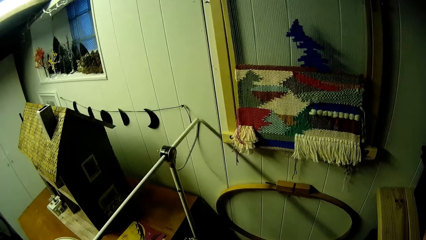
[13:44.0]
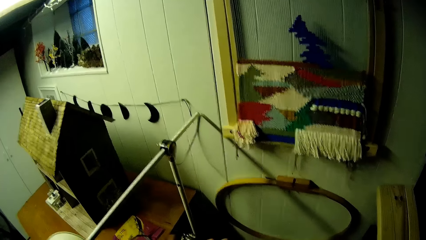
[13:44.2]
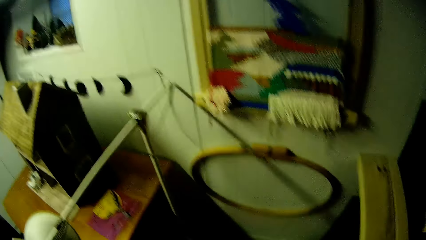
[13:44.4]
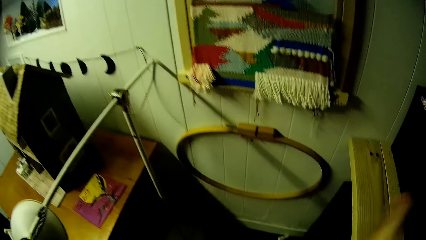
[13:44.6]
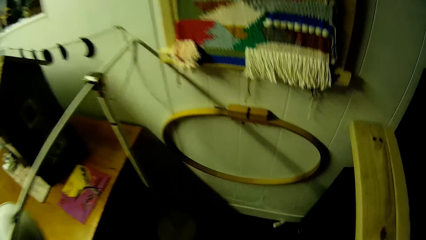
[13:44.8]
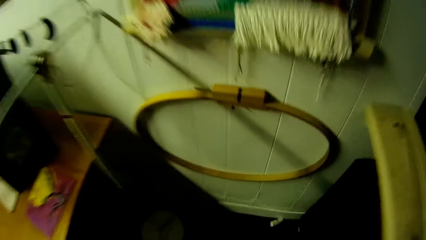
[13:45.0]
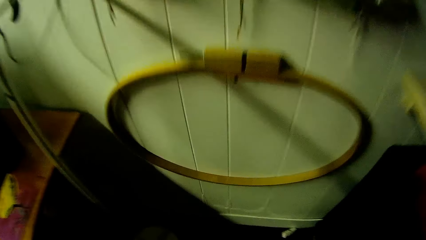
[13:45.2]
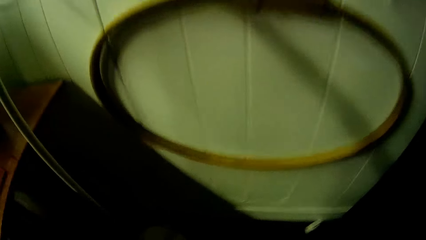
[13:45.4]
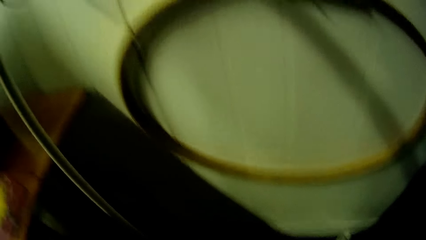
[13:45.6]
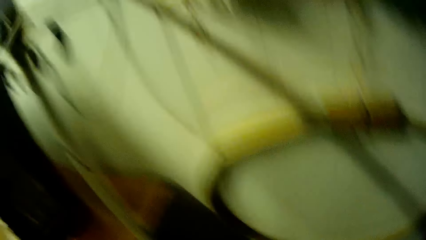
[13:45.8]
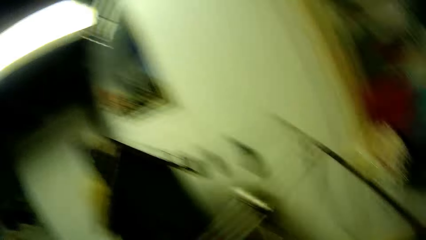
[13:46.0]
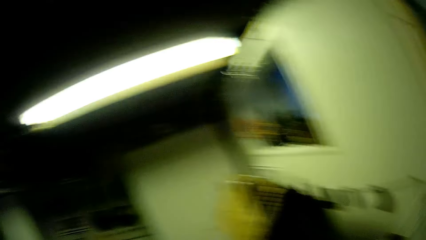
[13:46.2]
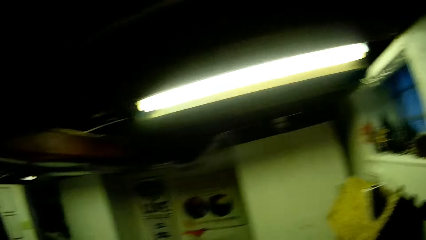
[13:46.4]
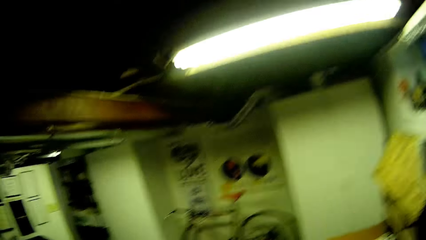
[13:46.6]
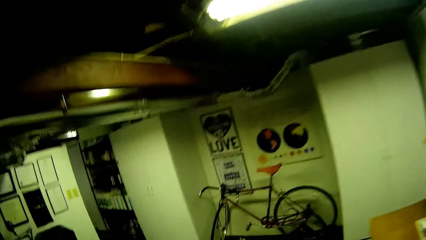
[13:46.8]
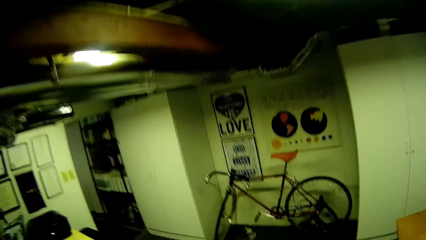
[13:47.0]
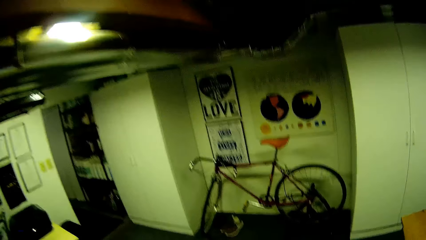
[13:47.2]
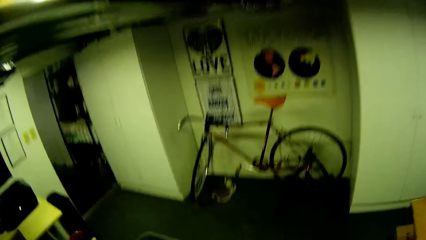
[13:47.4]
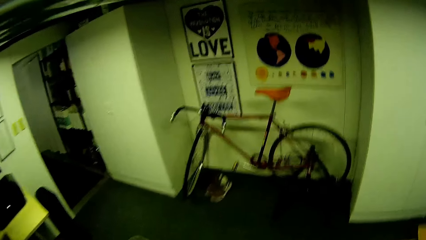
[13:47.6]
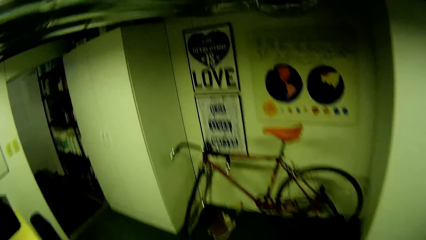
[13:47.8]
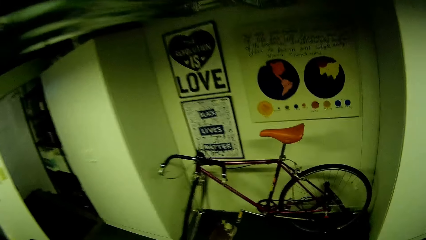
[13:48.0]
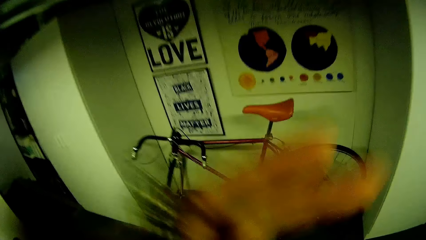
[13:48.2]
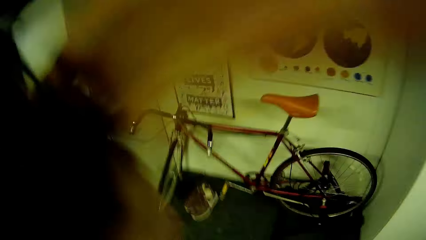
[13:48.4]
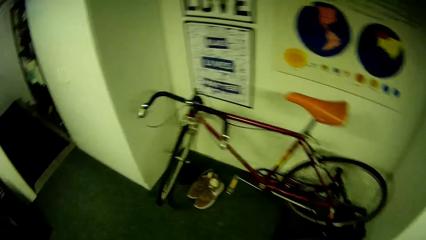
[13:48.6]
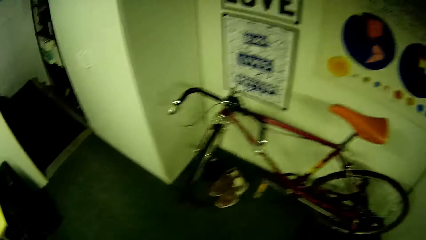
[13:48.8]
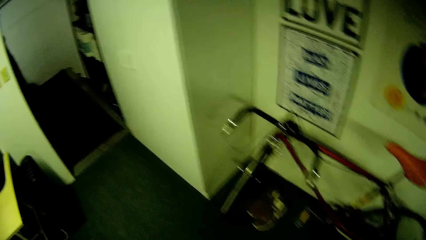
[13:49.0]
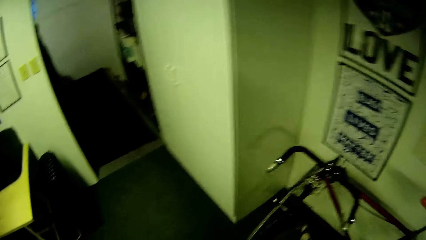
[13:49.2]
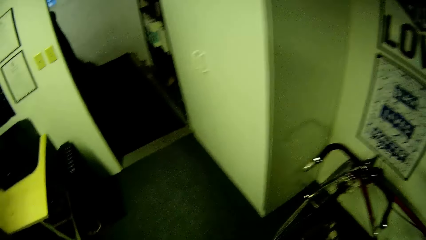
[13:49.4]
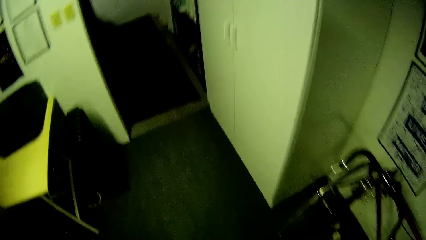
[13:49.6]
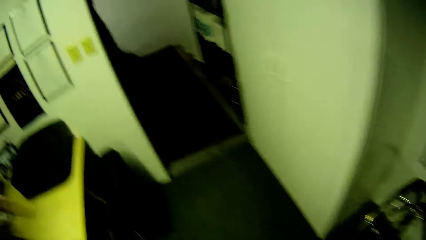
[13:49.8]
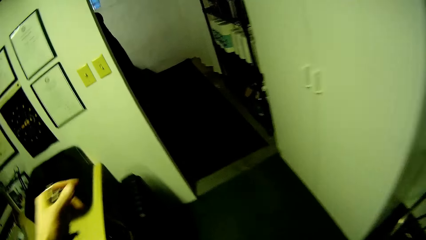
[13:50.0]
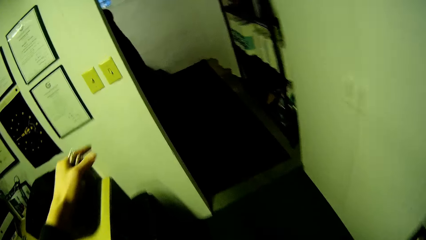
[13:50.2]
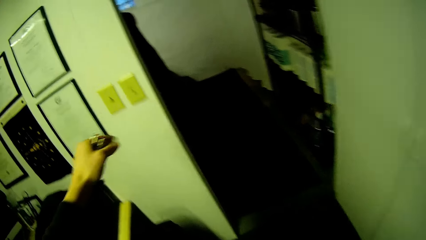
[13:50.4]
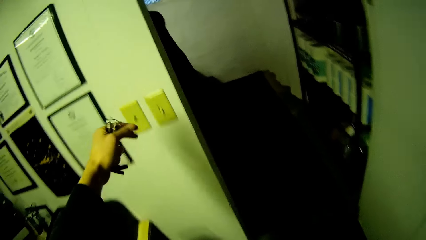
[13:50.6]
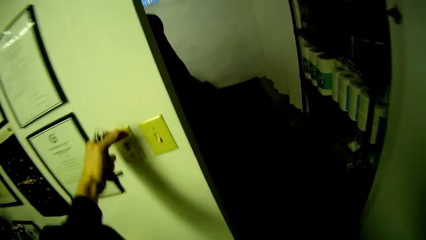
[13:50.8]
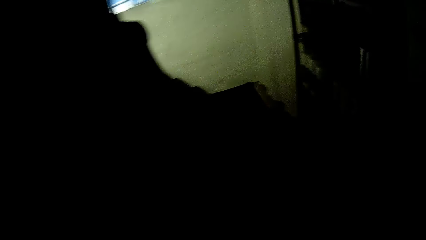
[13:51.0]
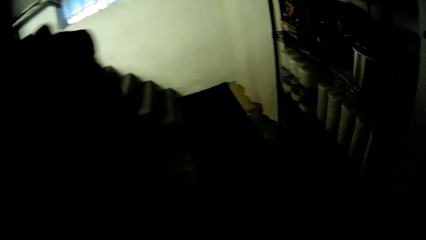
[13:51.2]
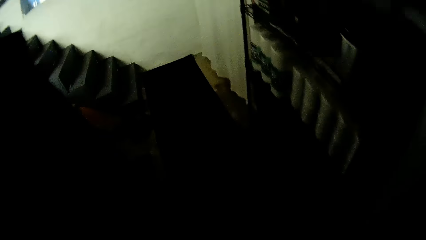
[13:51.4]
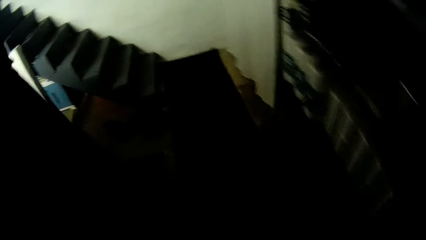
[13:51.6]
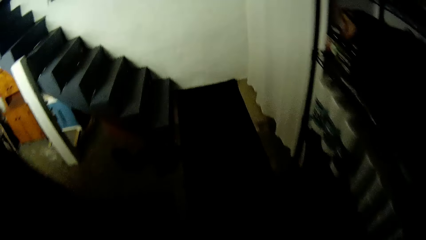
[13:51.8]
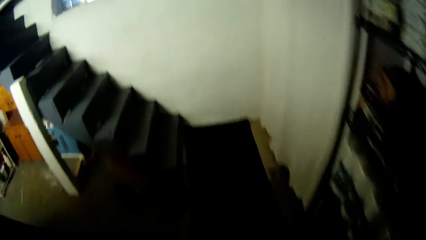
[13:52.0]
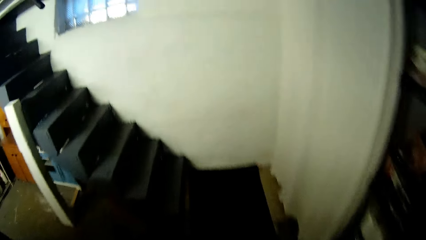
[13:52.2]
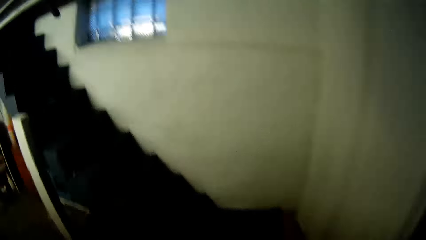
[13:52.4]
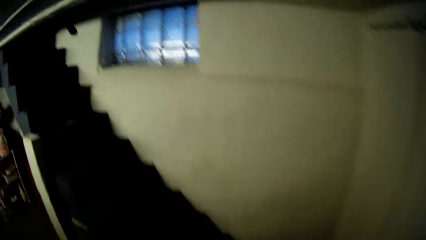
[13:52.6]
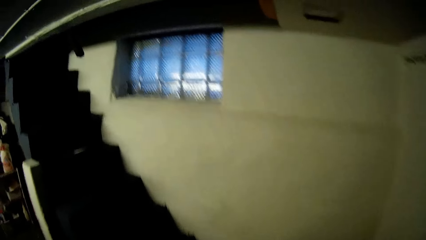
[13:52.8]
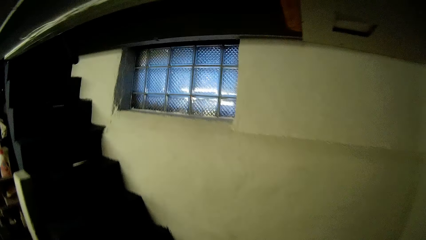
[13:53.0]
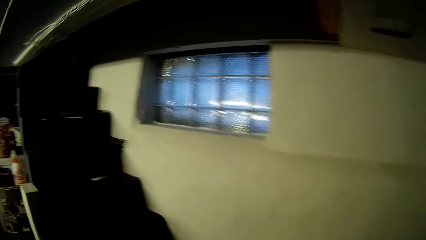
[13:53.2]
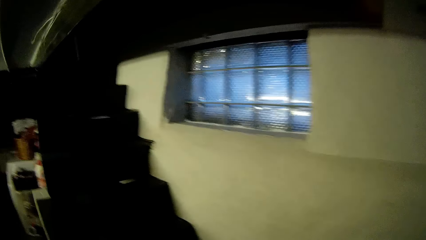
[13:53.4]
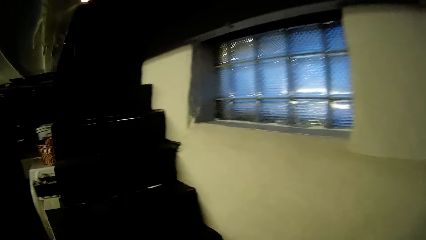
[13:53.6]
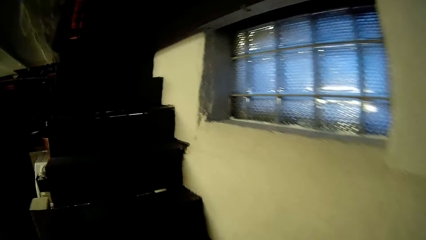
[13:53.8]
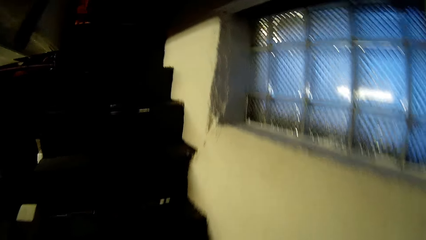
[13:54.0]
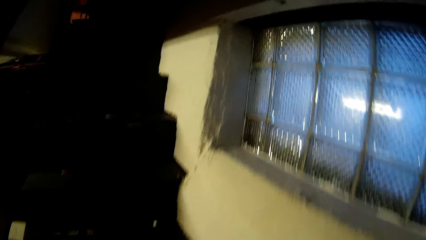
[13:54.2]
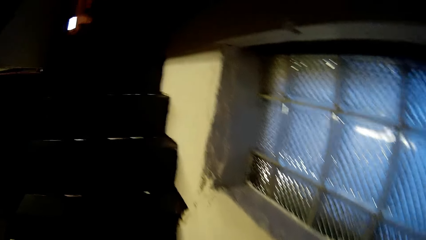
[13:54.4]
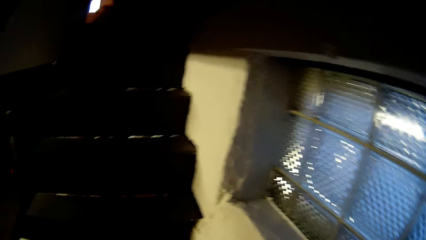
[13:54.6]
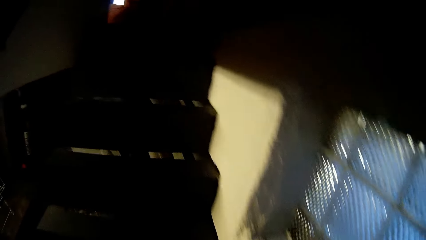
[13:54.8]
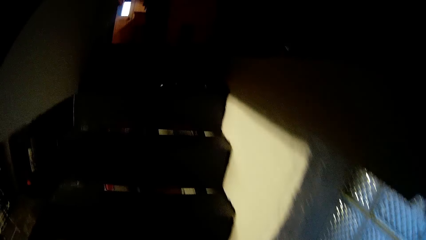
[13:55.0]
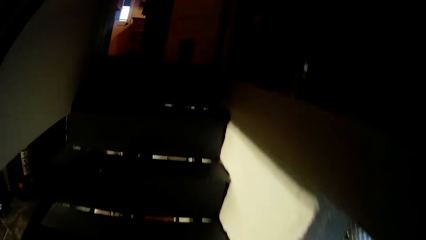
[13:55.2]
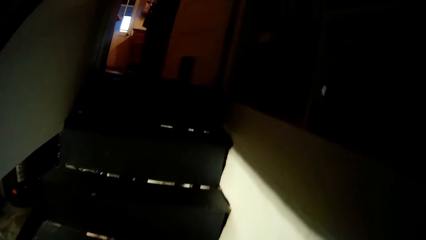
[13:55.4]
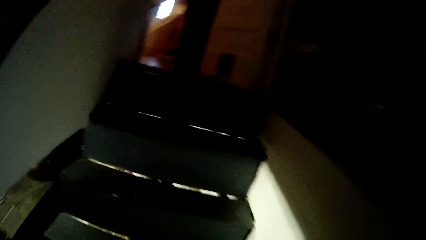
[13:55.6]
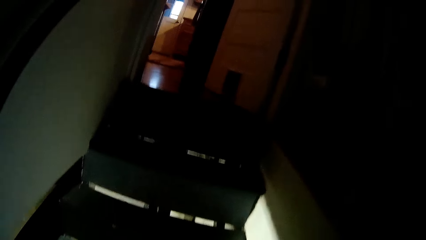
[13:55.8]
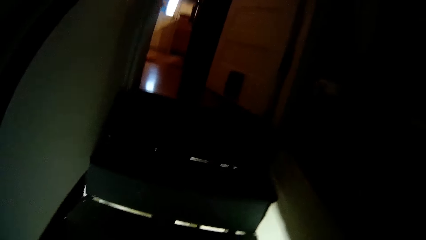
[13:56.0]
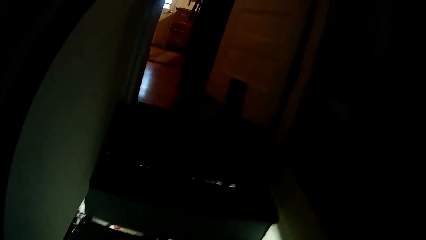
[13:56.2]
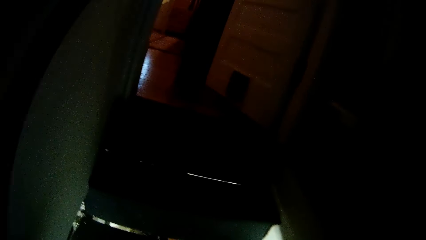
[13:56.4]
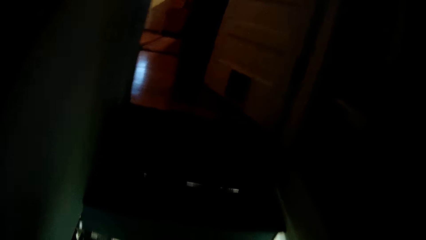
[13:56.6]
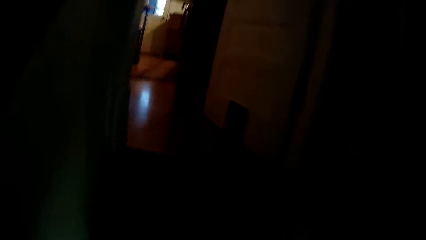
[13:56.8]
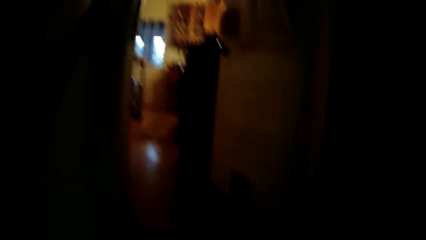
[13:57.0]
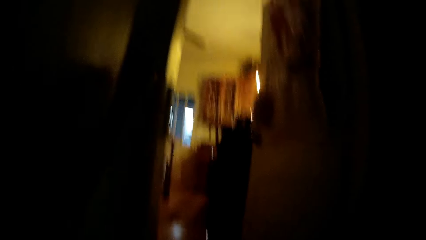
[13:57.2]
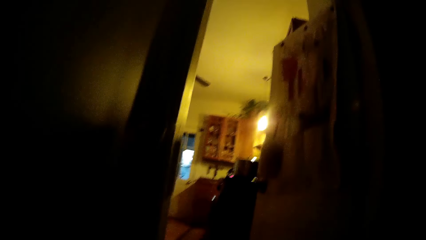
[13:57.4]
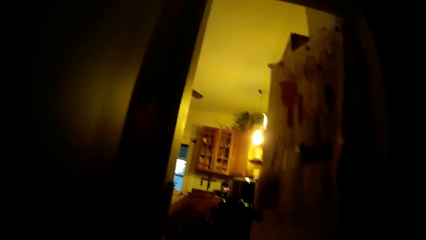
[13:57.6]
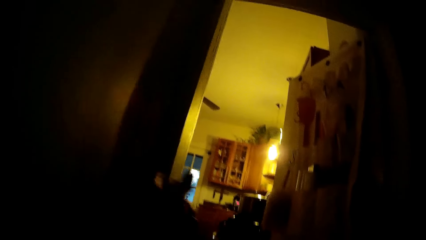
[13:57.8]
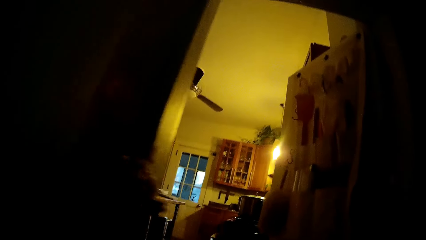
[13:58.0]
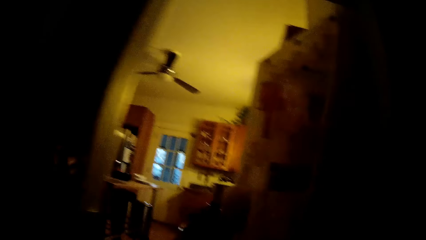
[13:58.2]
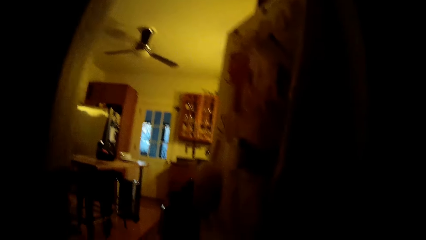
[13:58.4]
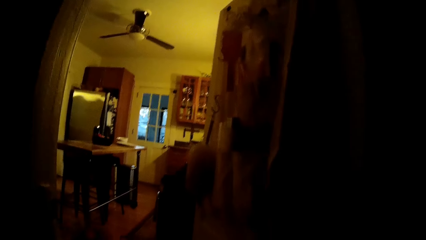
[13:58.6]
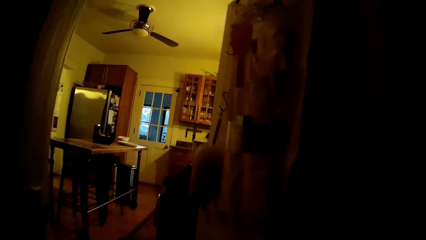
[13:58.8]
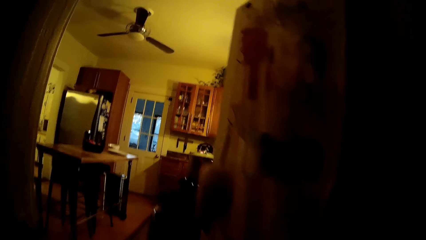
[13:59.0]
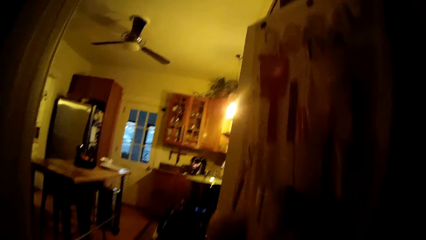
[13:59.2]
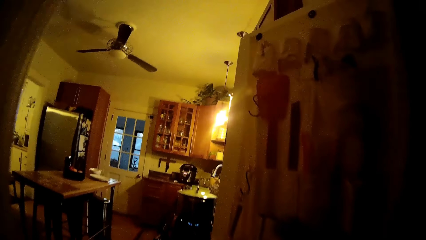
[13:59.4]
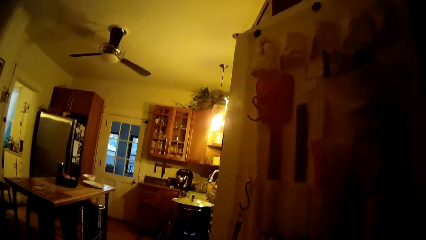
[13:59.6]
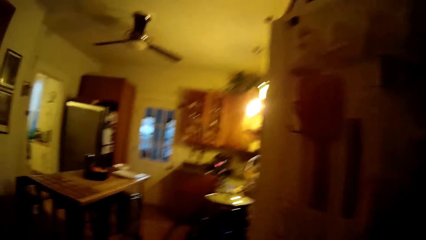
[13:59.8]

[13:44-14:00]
The camera wearer moves around the room. He holds the bunch of screwdrivers in his left hand. He hangs the keys. He turns off a wall switch with his left hand. He walks around the room.
